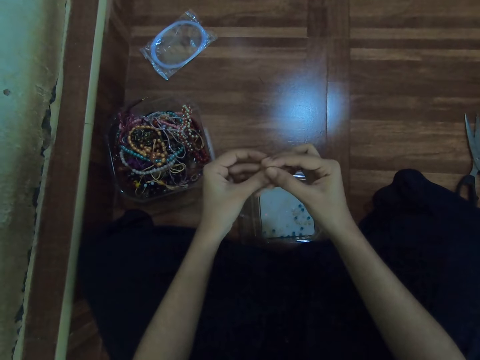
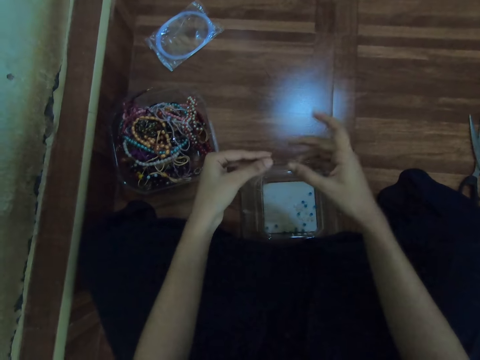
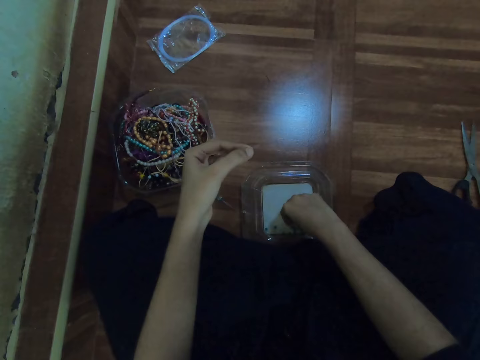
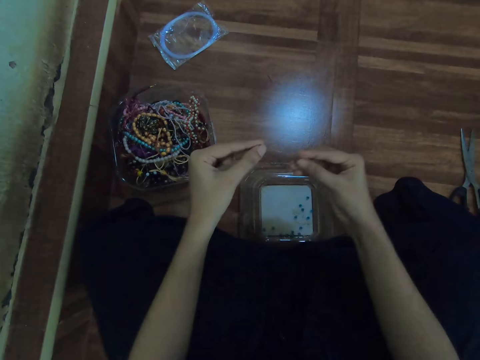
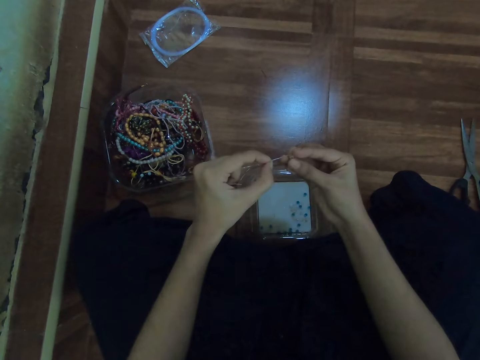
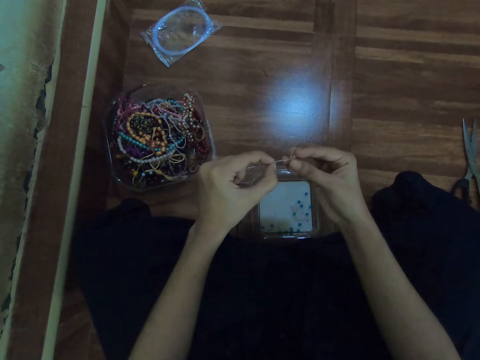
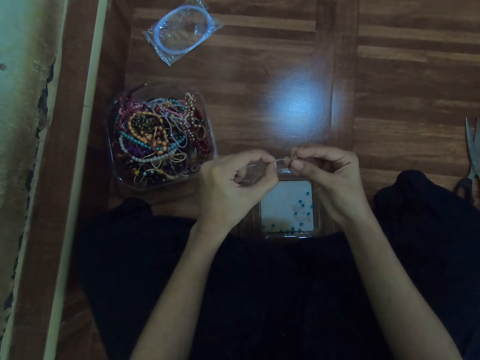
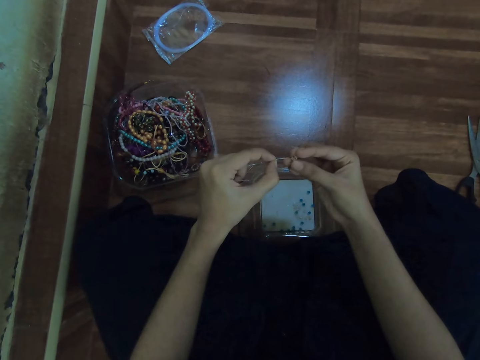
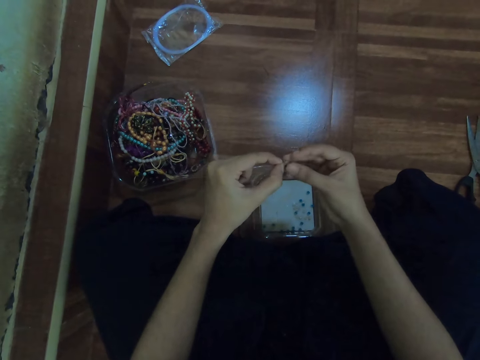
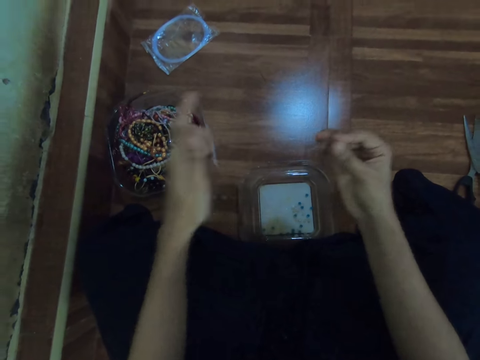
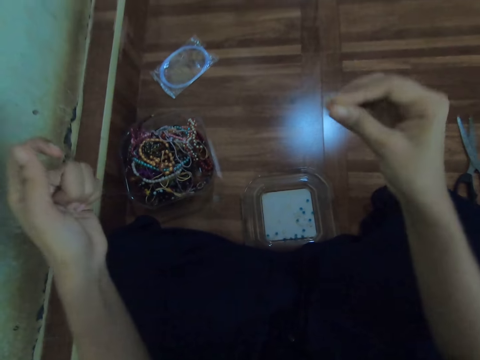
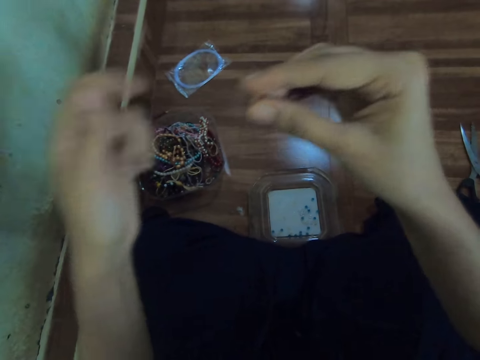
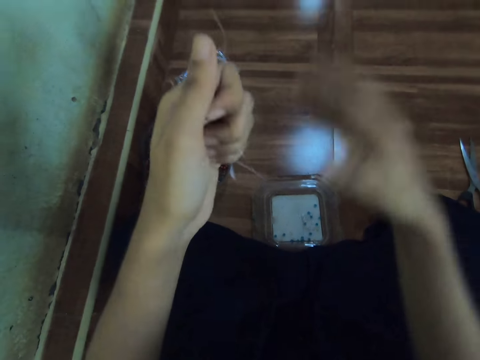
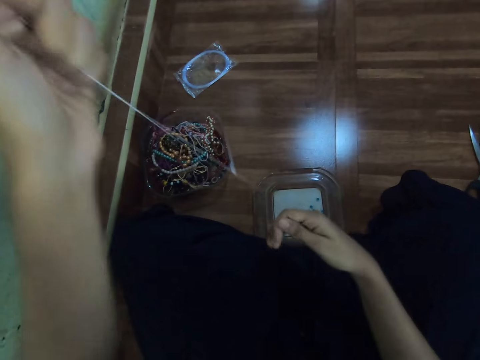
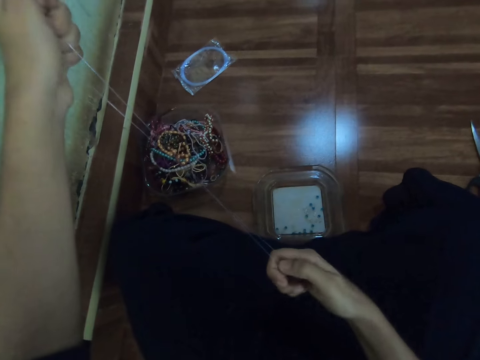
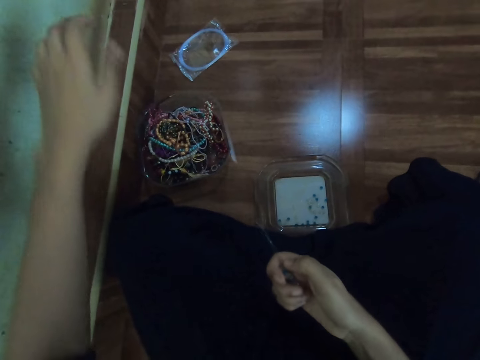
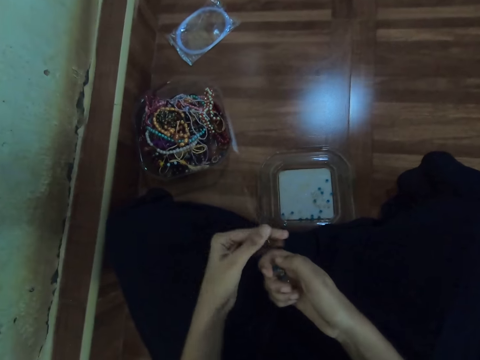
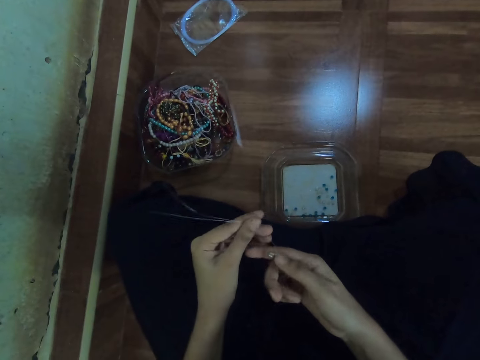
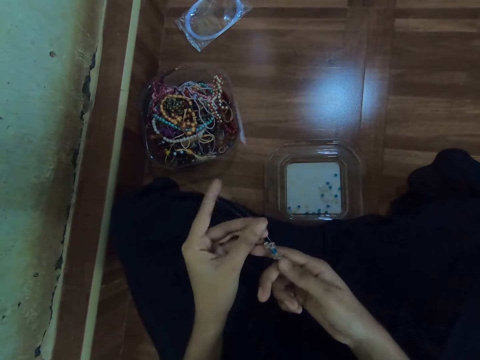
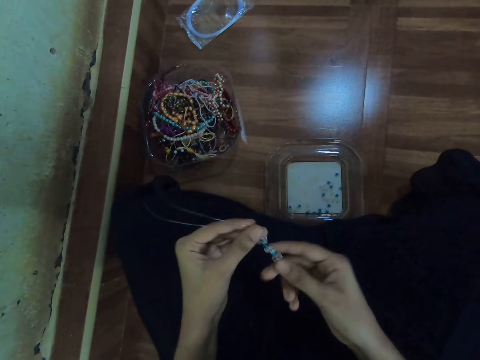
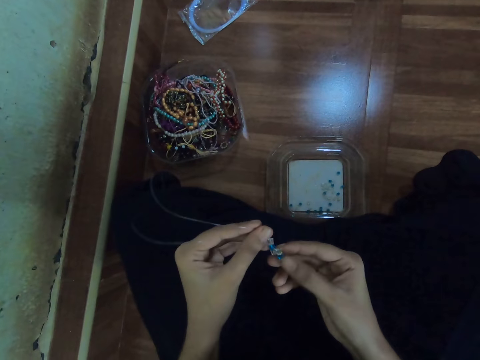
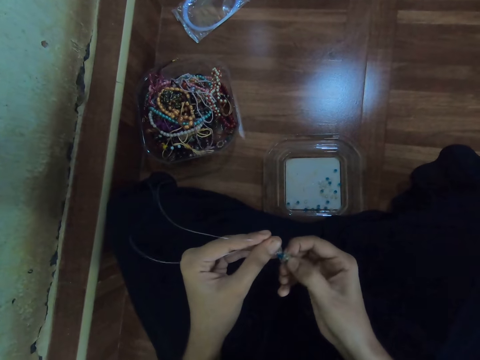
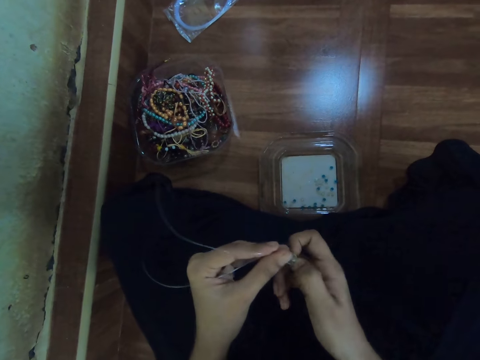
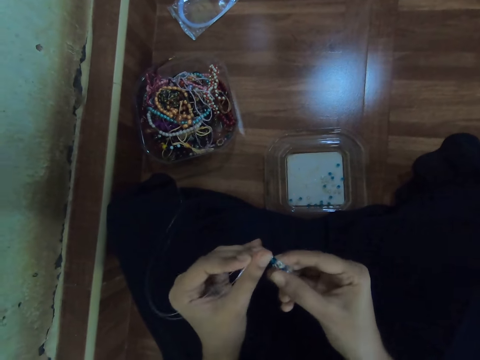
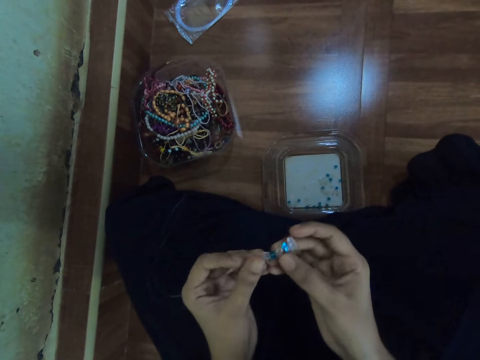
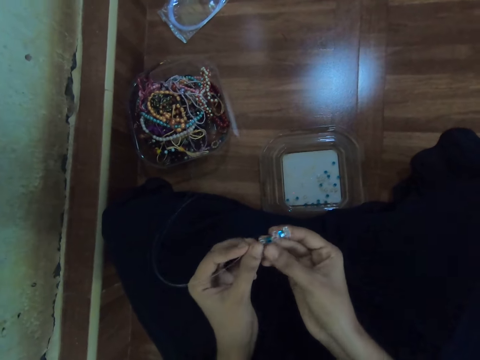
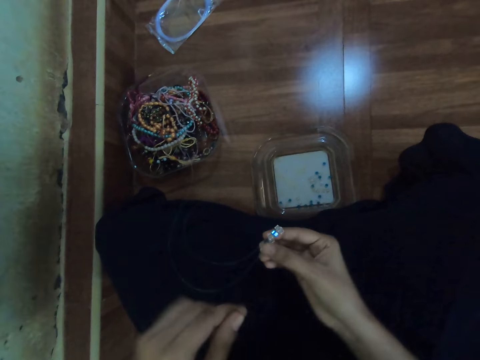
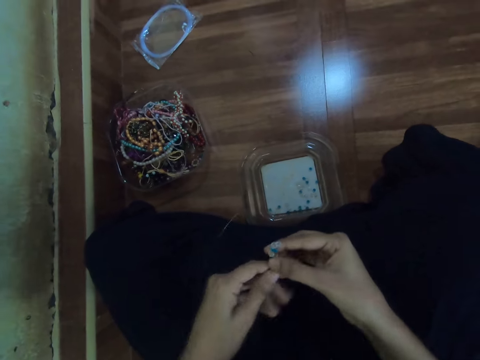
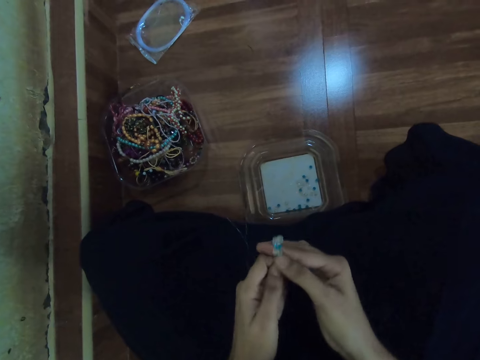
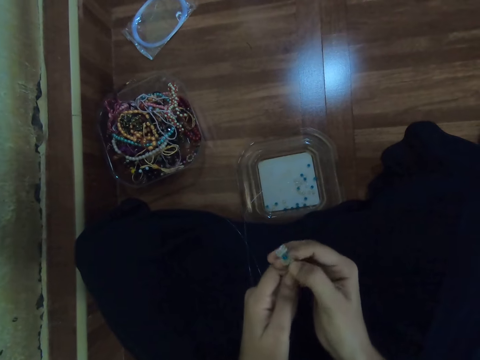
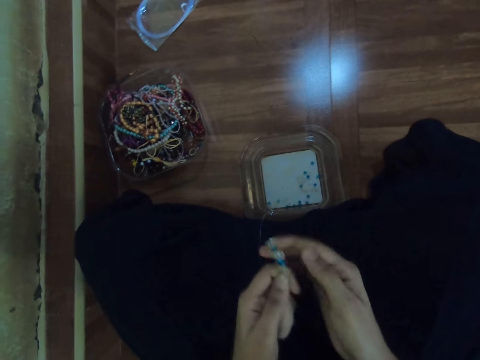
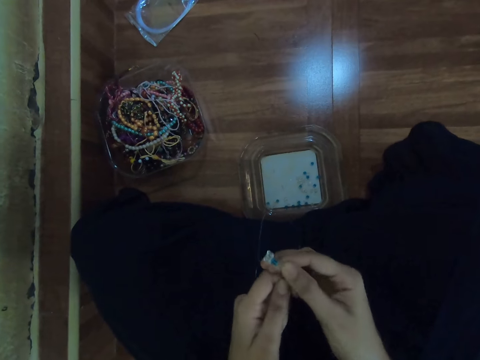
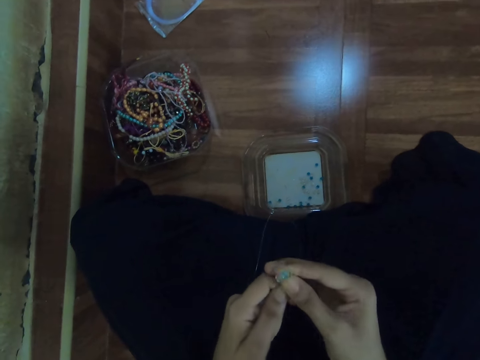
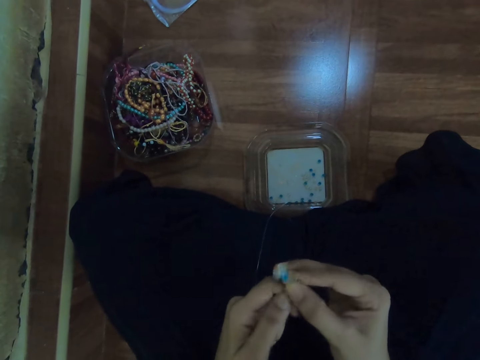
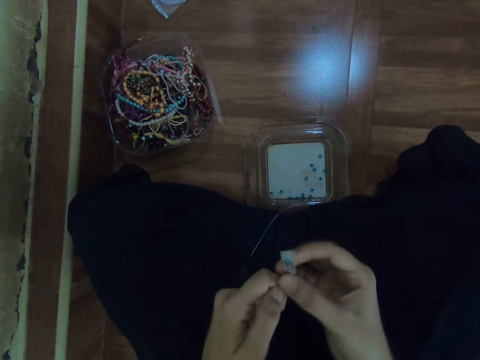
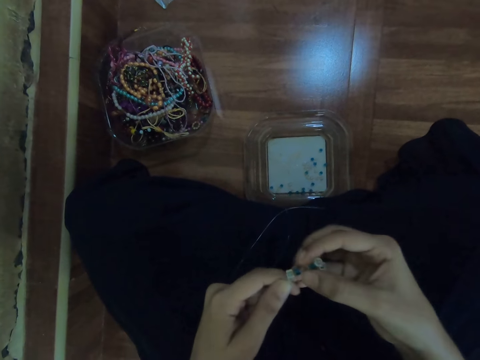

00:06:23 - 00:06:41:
The camera wearer picks a bead from the container with her right hand. She inserts the bead in the fish line or cord with both hands. She holds the fish line with both hands. She stretches the cord. She adjusts the bead in the fish line with both hands. She sorts the beads on the cord. She stretches the cord.

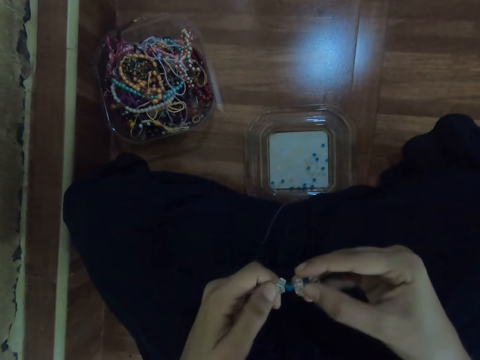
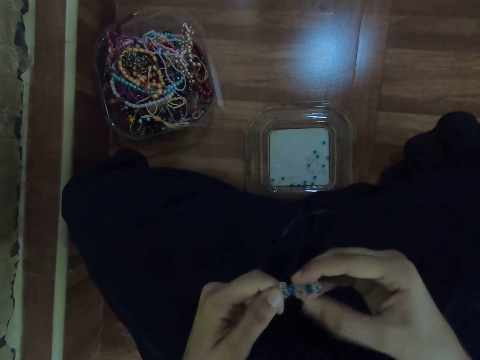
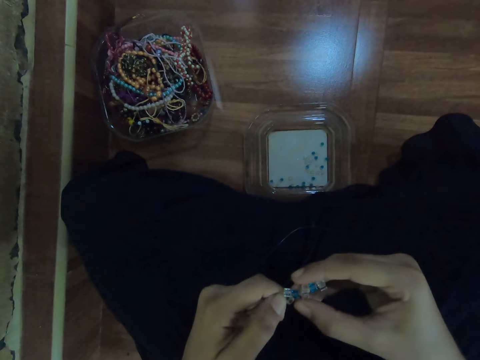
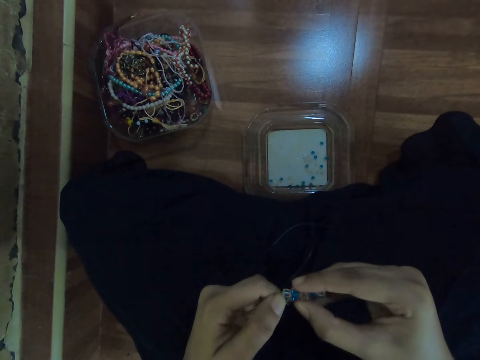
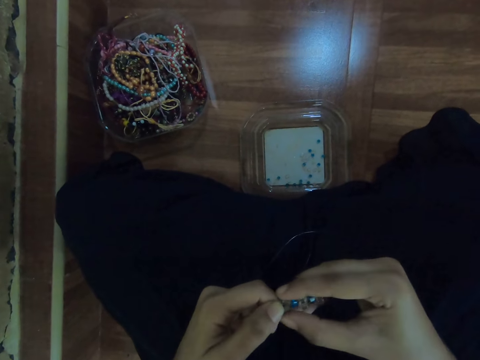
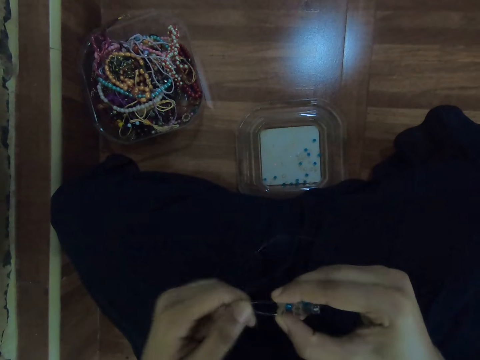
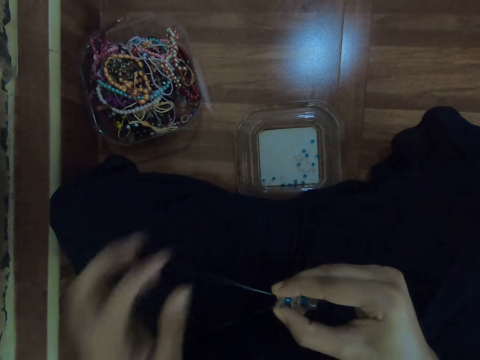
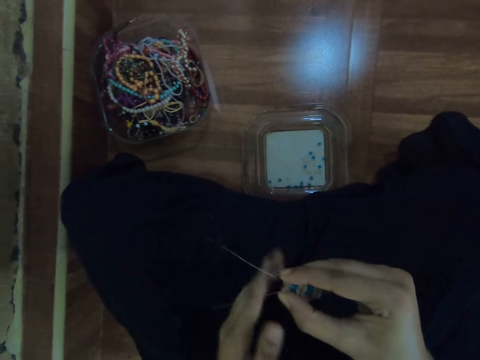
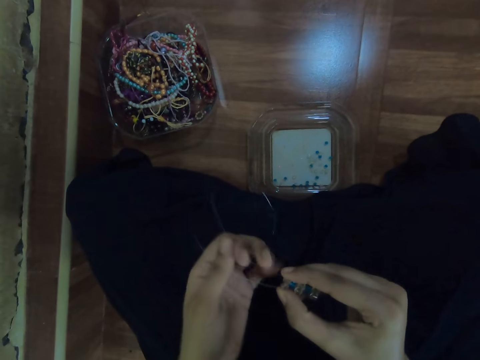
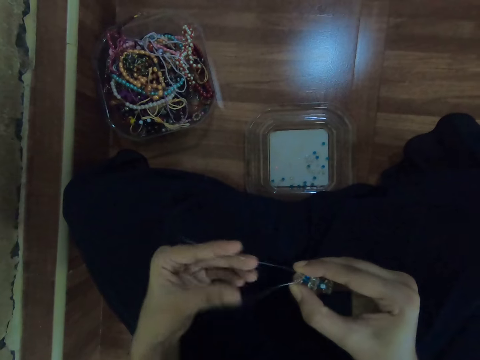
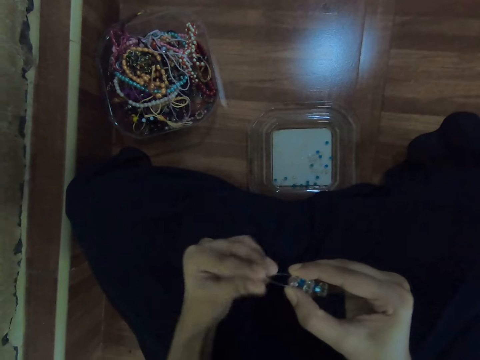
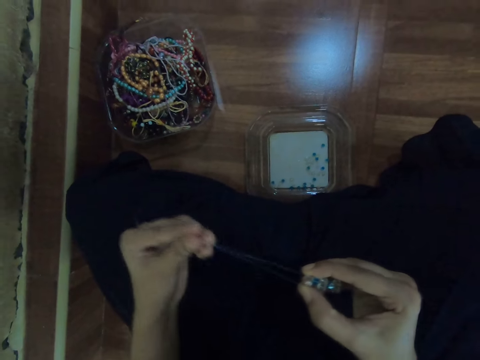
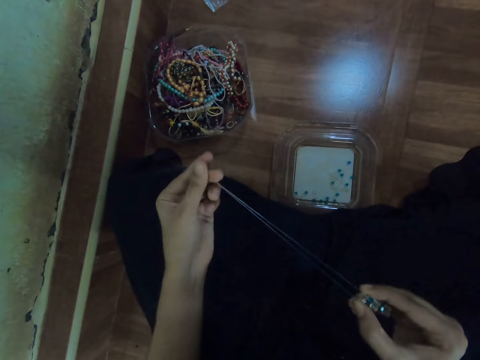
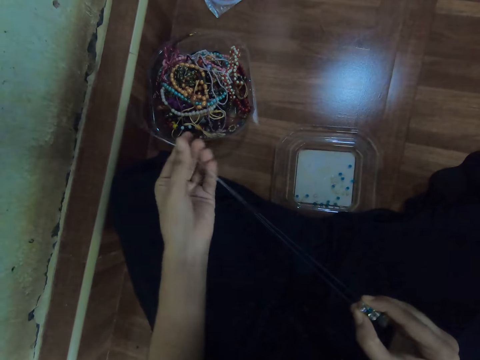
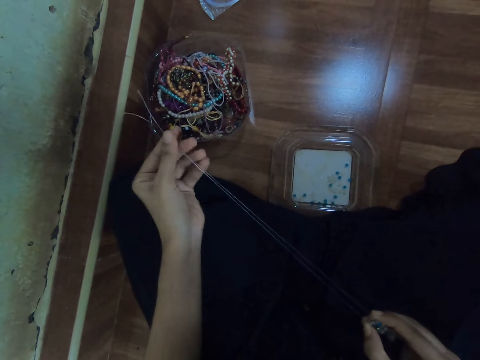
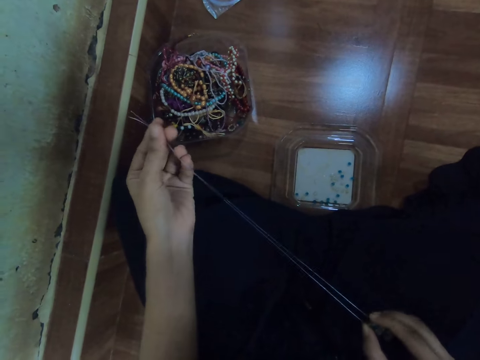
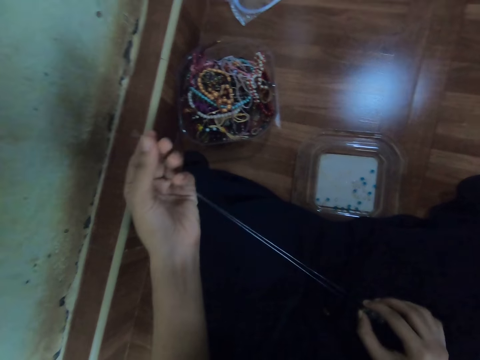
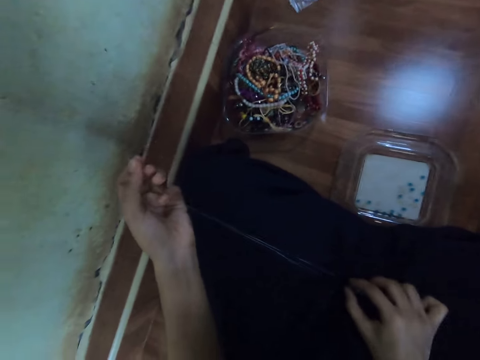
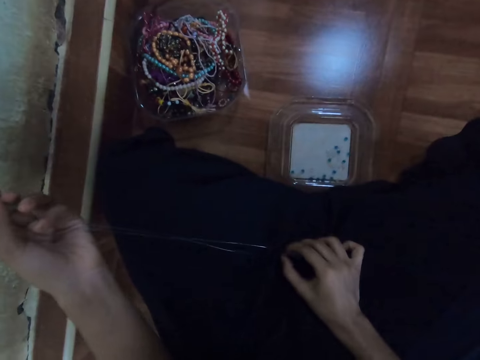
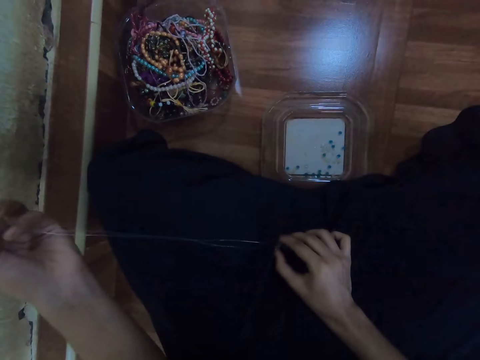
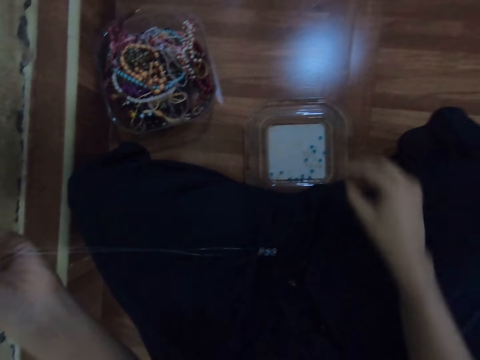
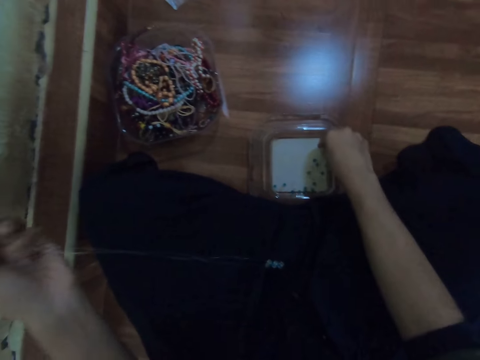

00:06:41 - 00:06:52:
The camera wearer aligns the cord.
